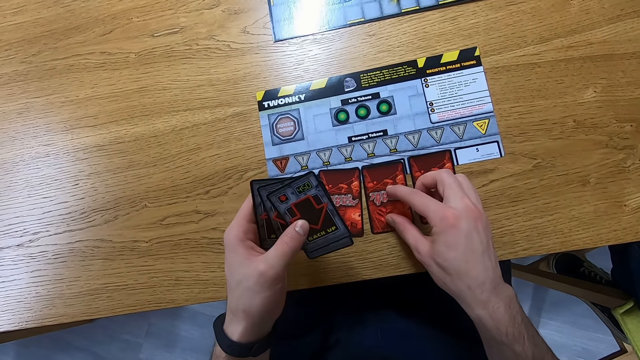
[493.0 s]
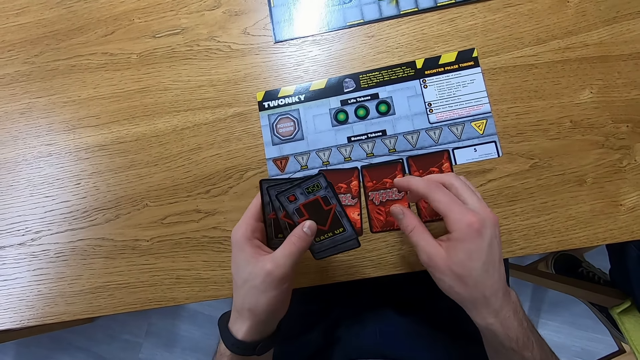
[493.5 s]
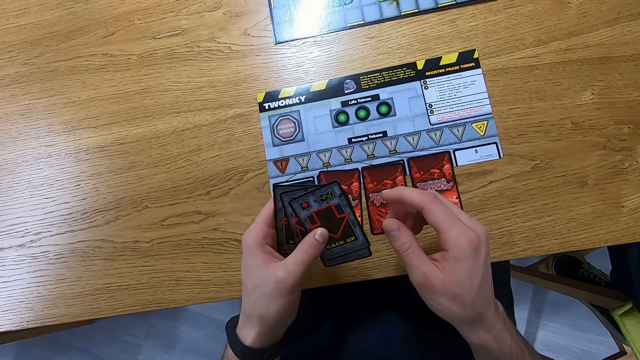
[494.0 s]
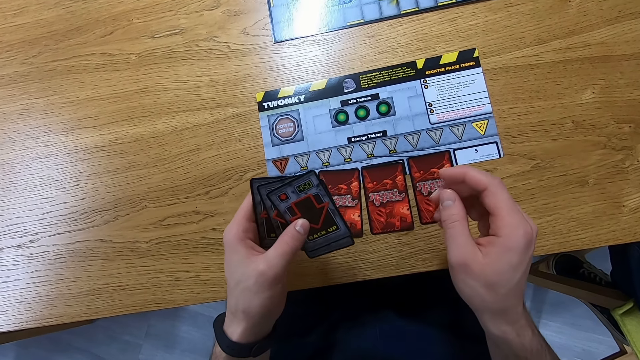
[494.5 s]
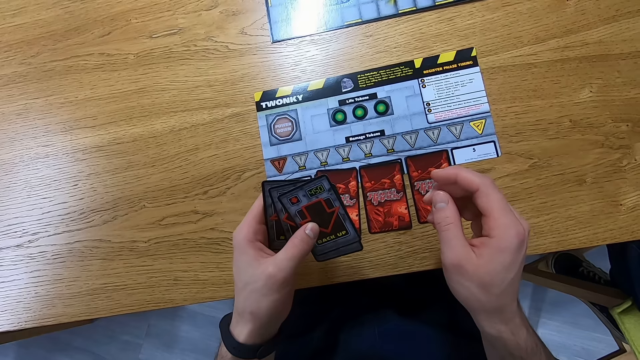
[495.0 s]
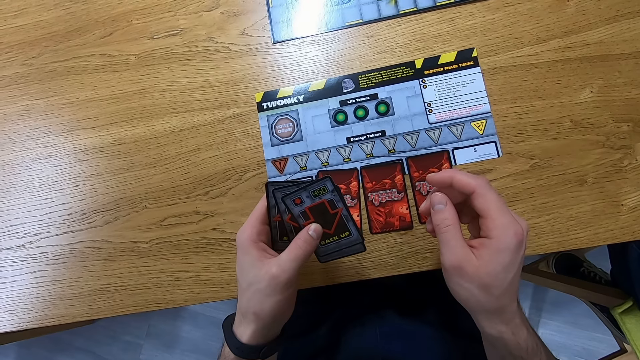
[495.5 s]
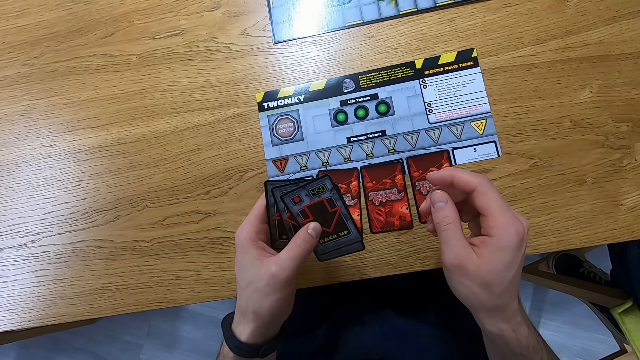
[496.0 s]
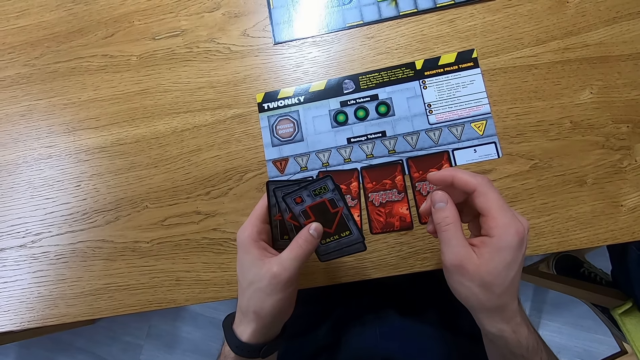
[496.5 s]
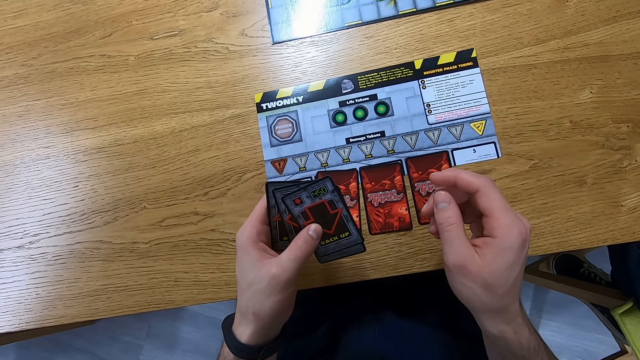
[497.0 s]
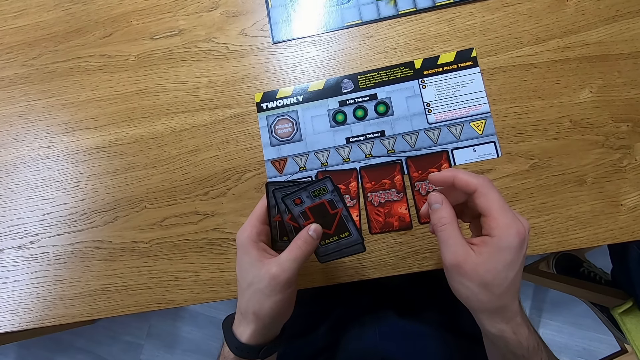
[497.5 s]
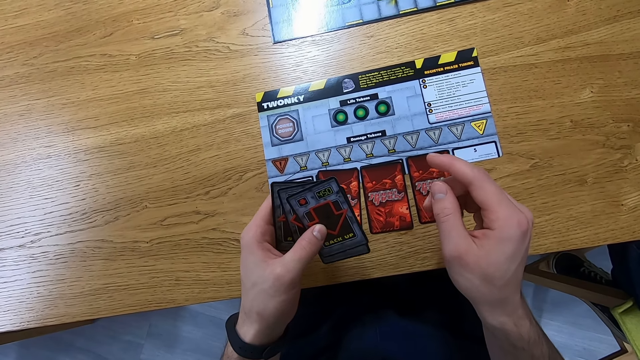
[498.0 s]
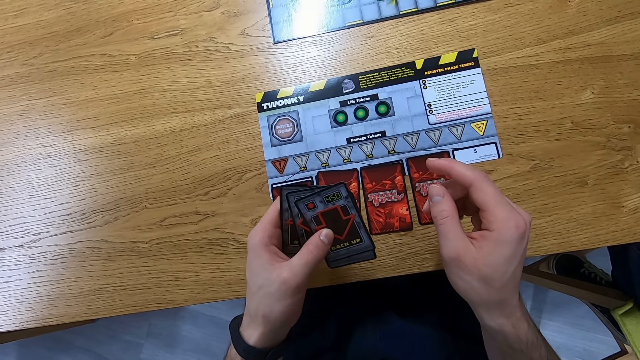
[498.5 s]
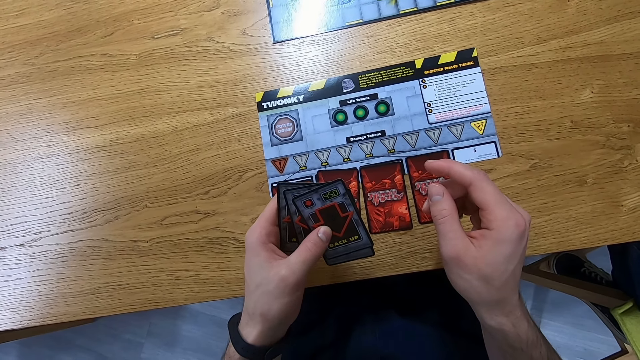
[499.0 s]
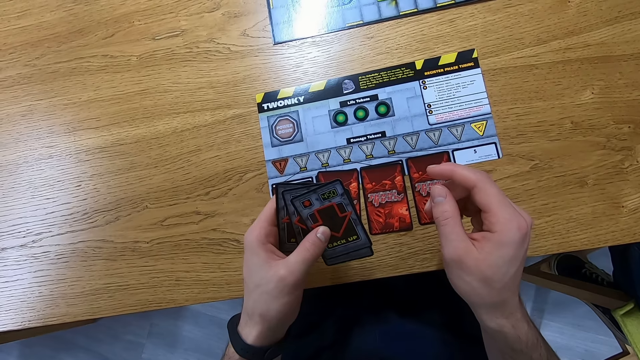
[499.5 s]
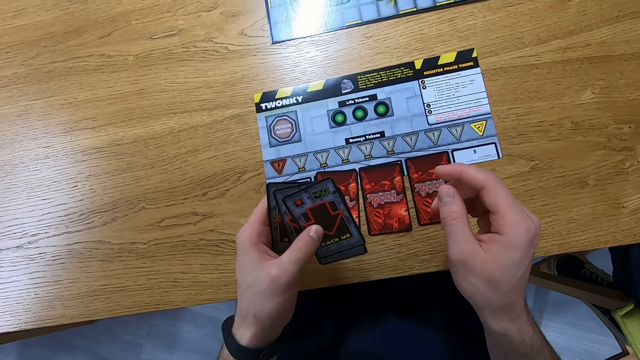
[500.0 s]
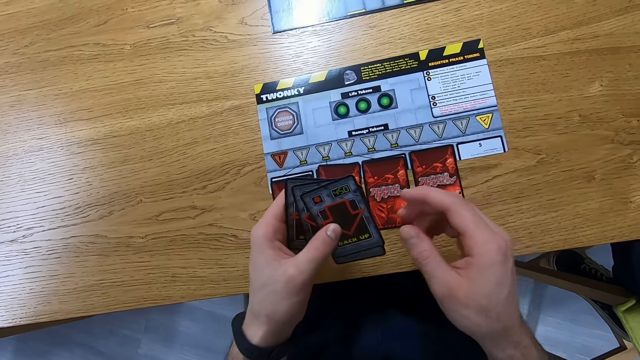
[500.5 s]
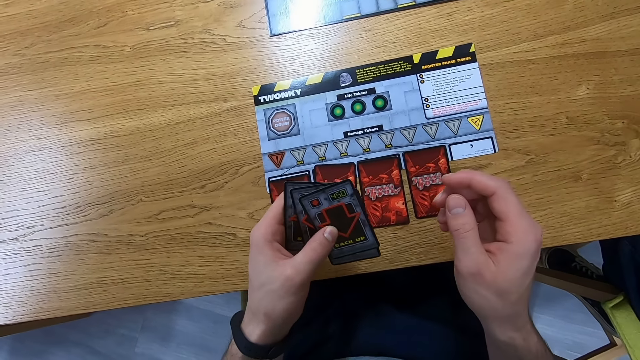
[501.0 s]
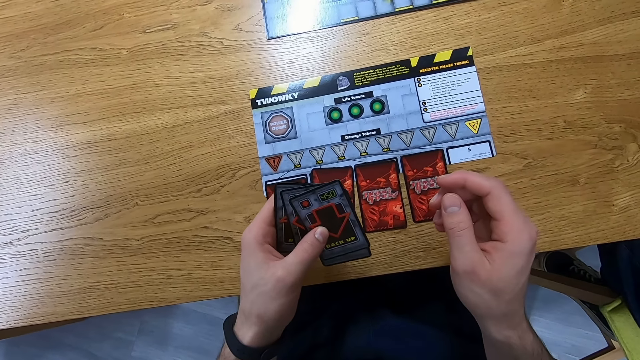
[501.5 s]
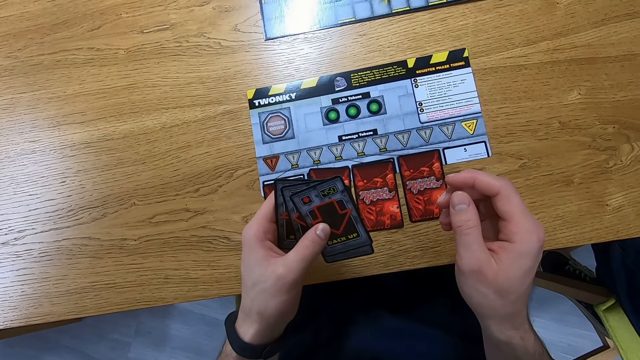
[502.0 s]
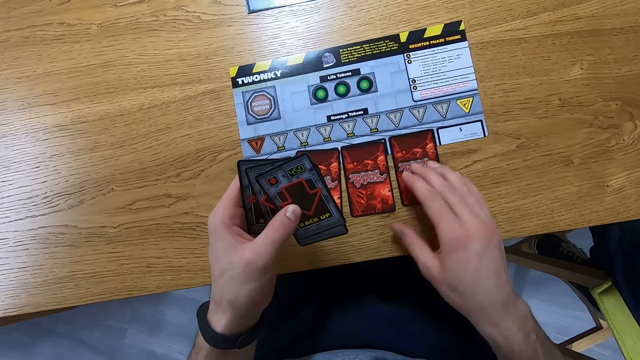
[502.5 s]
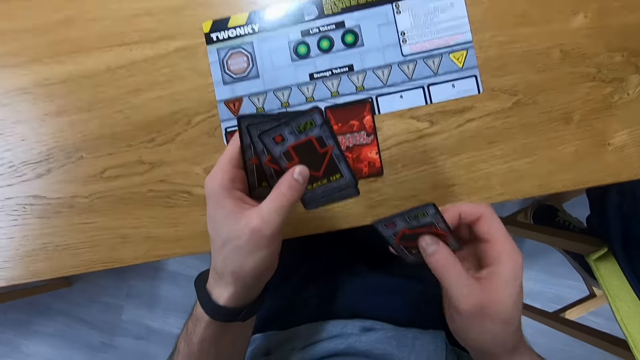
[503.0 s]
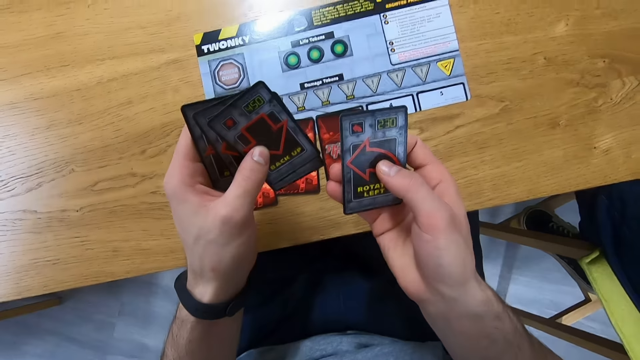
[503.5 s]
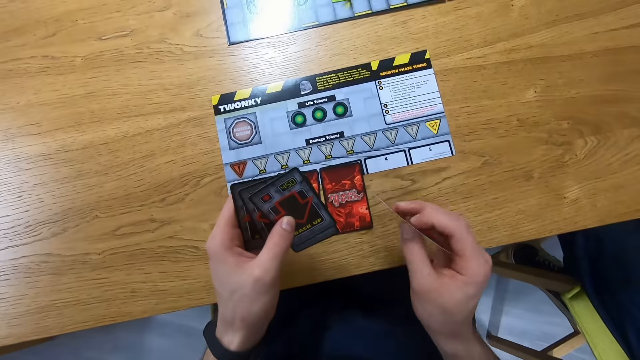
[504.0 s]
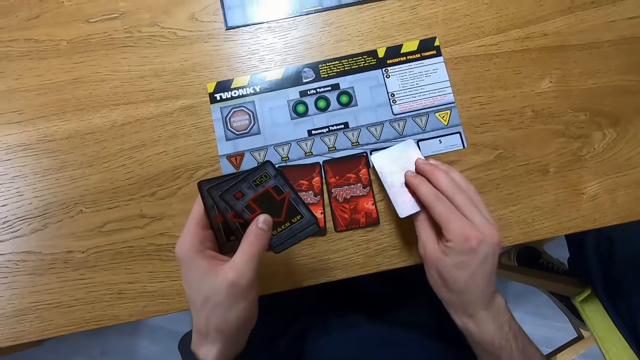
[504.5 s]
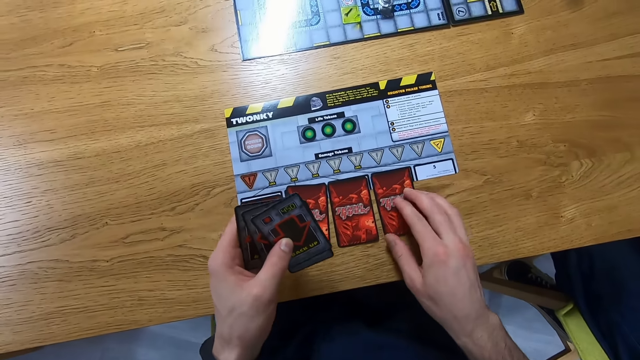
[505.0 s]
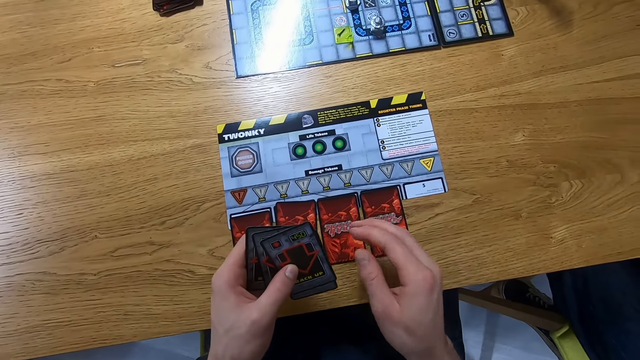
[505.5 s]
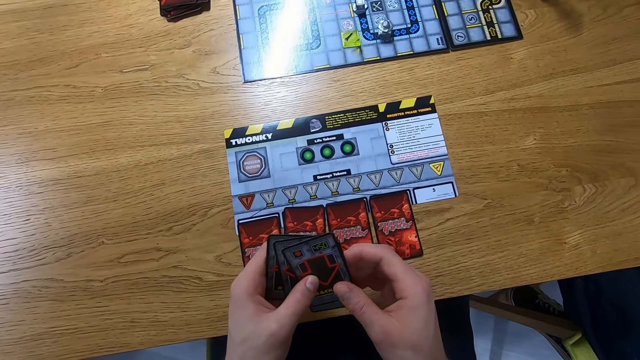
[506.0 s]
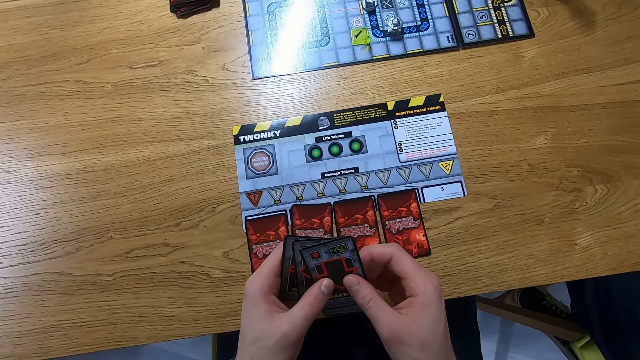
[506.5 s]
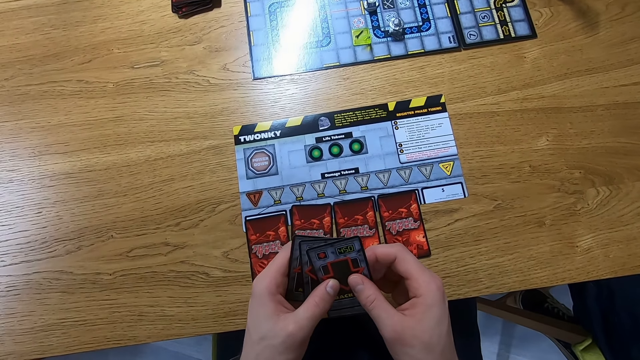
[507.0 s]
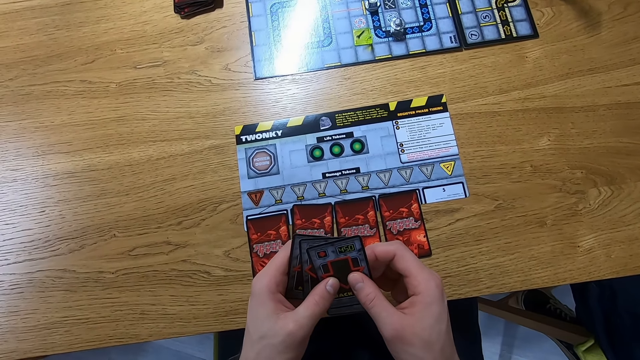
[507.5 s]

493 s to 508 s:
The camera wearer holds the cards. They pick the card from the table. They place the card on the table.

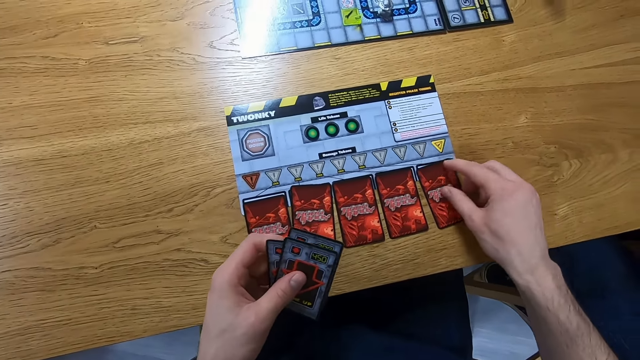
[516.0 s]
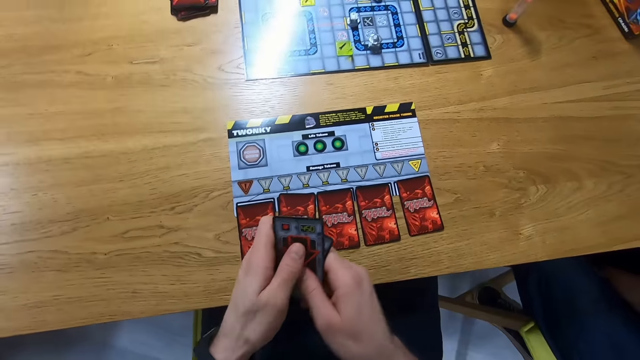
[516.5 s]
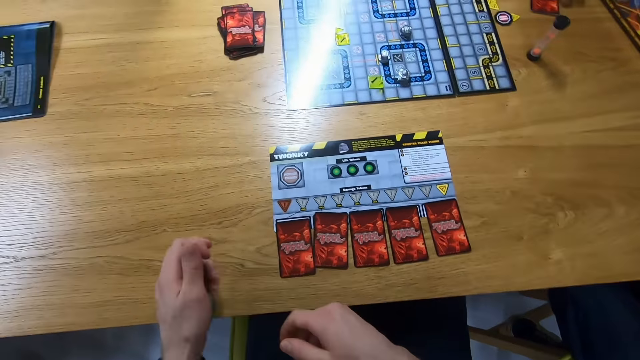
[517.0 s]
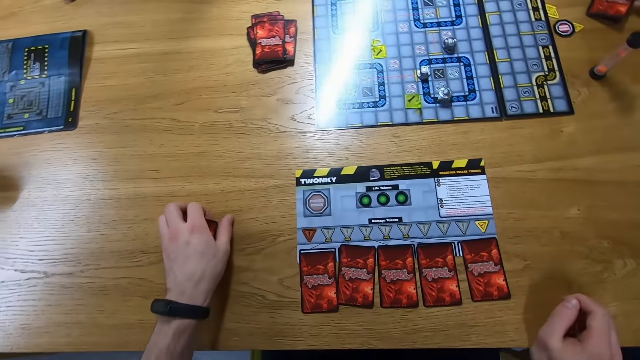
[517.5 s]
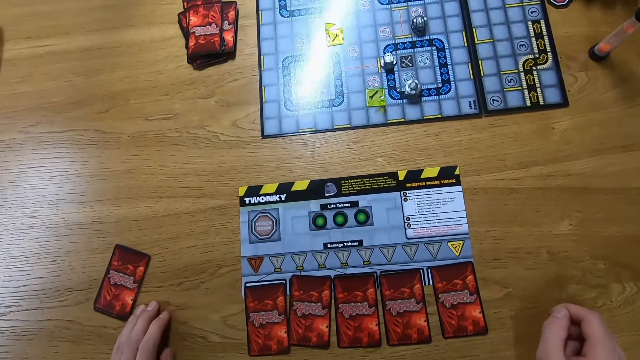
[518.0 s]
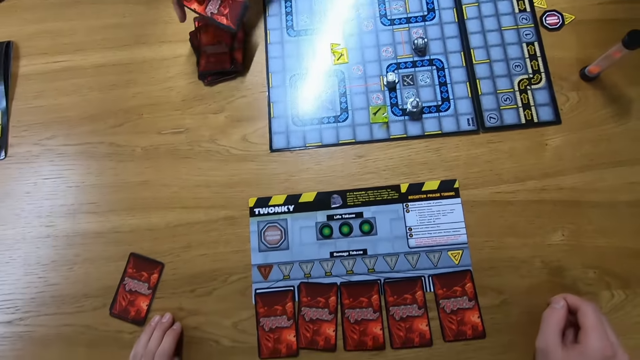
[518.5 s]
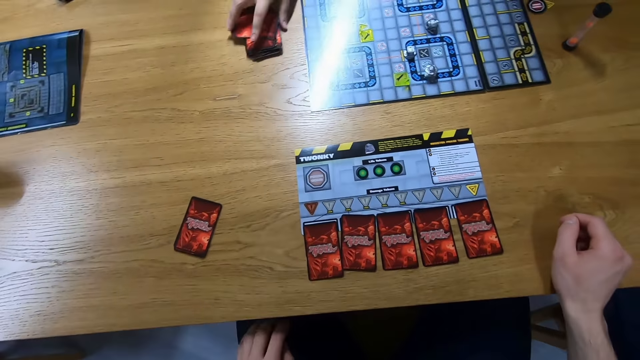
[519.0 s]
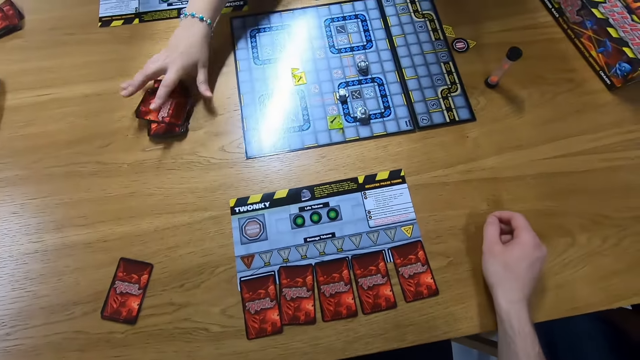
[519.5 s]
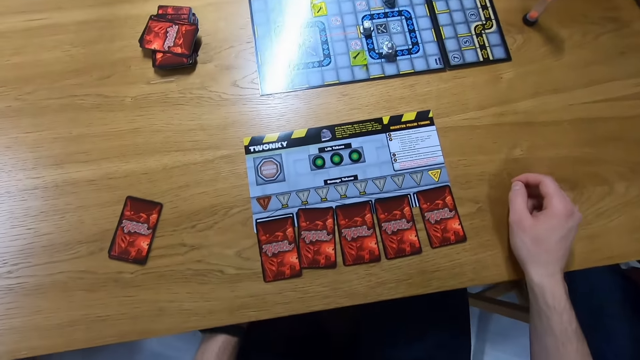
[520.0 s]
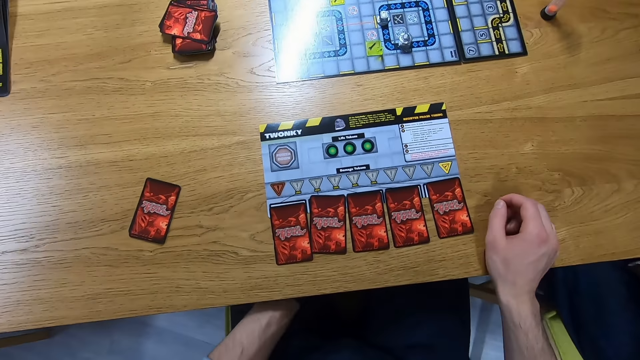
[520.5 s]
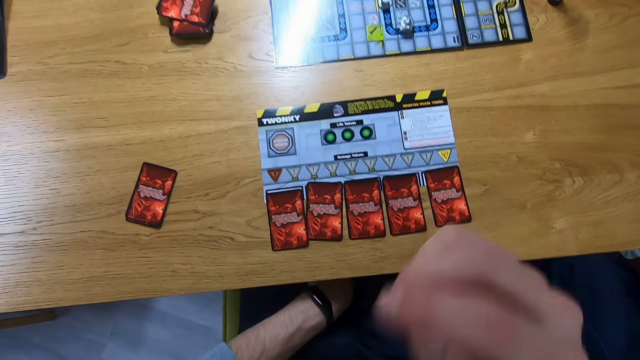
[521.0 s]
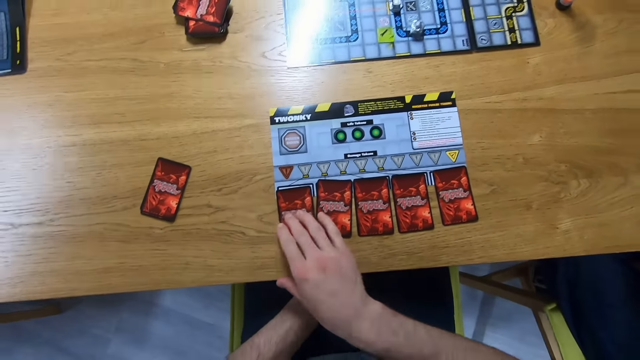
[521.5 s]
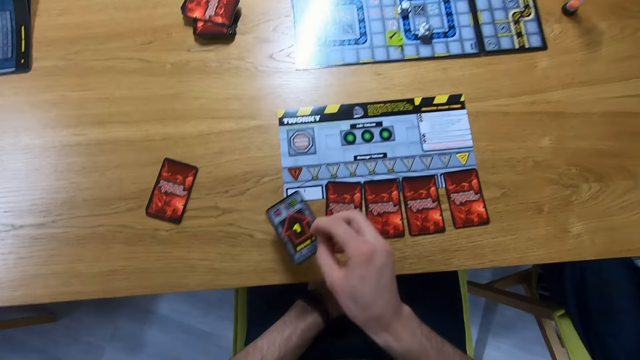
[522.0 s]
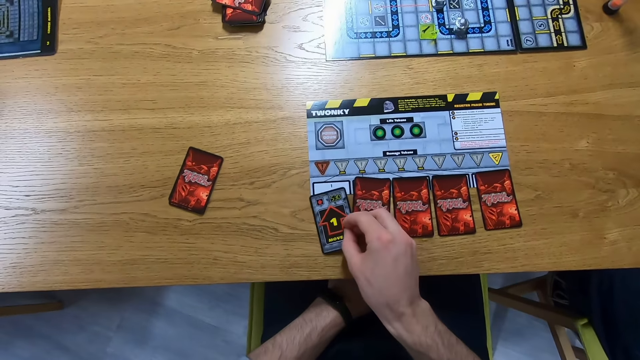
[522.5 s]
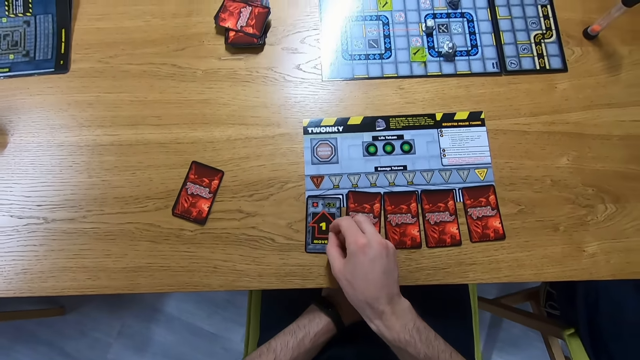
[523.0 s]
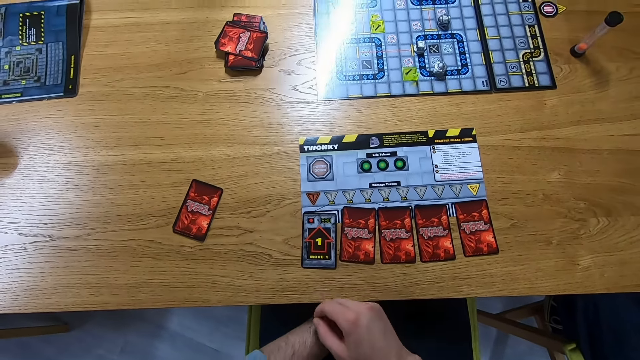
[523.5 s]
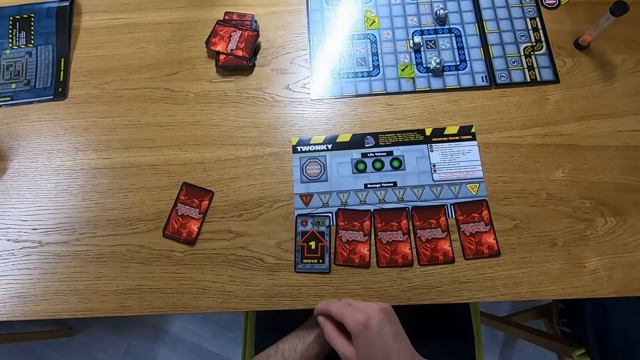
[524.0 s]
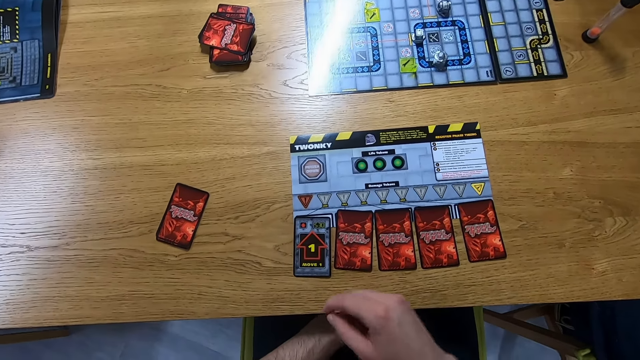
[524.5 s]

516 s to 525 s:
The camera wearer places the card on the table. They place the cards on the table. A lady places the cards on the table. The camera wearer places the card on the table.
